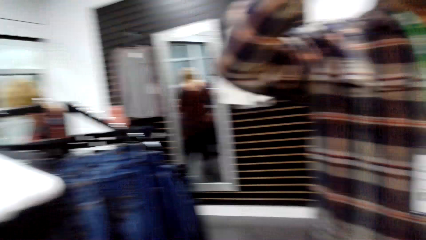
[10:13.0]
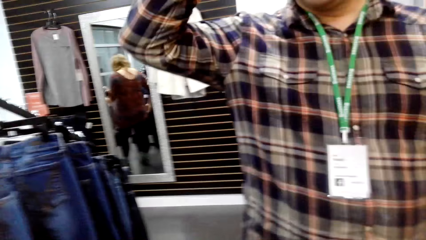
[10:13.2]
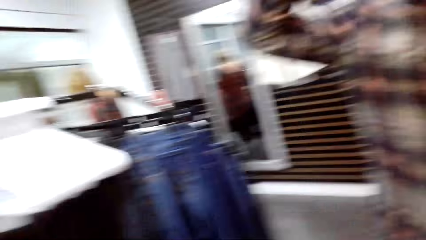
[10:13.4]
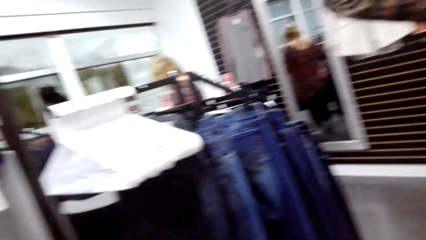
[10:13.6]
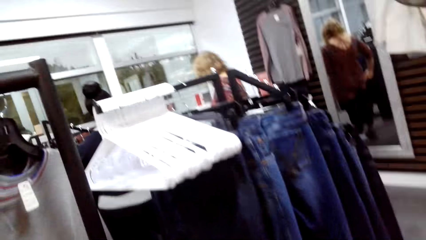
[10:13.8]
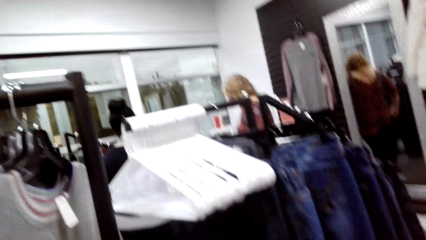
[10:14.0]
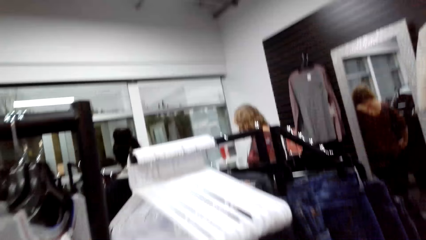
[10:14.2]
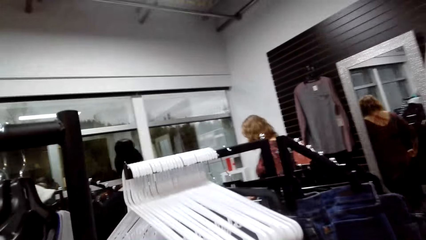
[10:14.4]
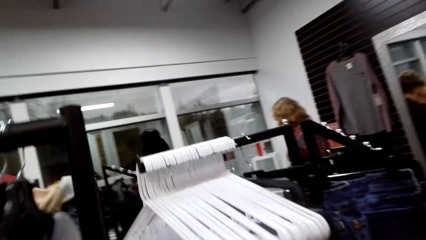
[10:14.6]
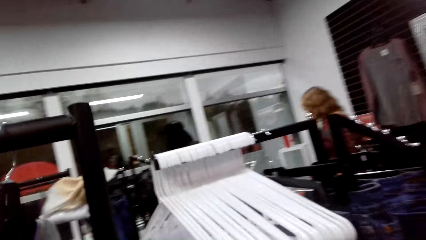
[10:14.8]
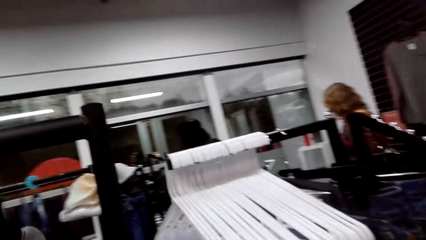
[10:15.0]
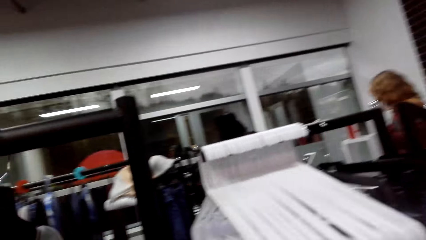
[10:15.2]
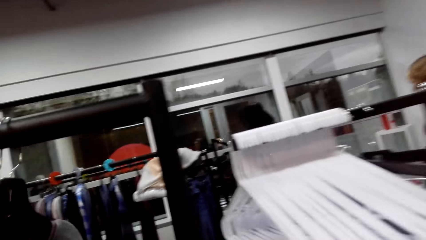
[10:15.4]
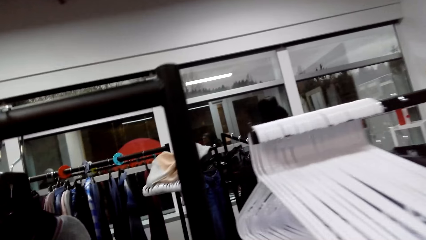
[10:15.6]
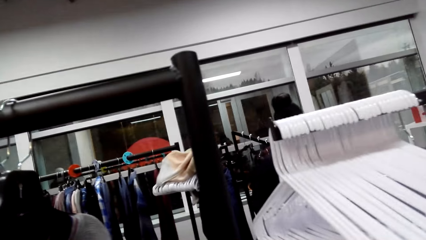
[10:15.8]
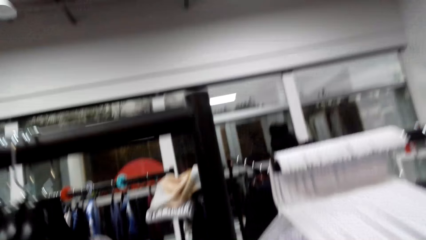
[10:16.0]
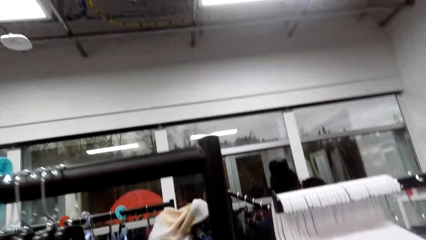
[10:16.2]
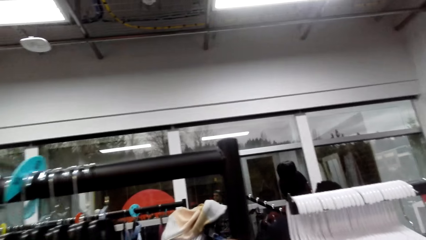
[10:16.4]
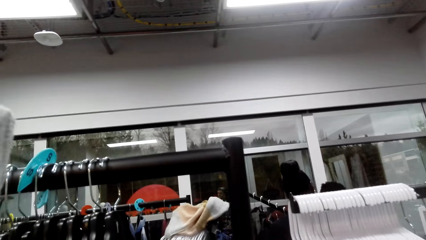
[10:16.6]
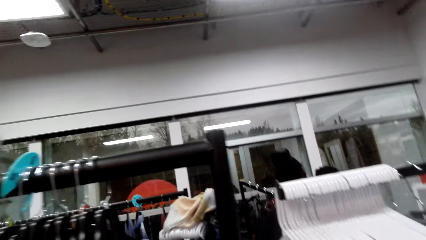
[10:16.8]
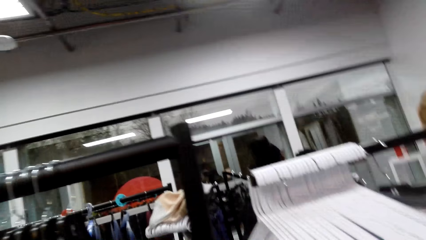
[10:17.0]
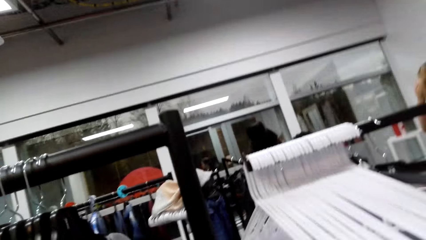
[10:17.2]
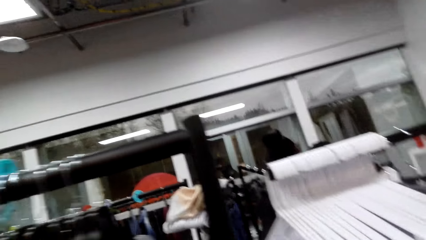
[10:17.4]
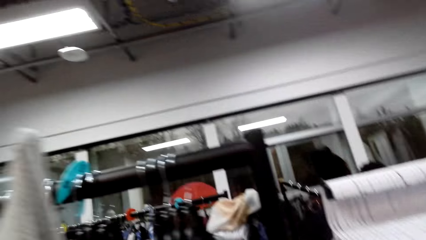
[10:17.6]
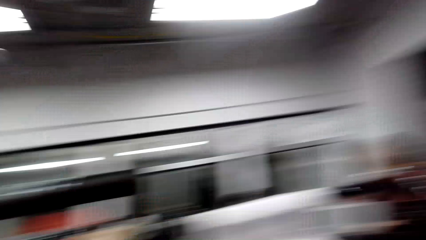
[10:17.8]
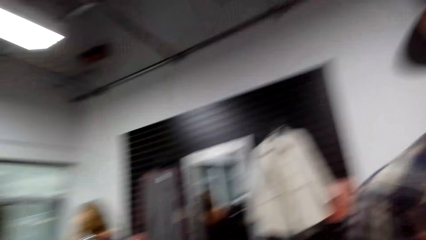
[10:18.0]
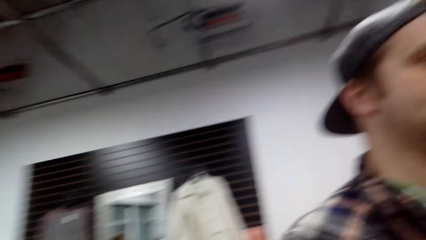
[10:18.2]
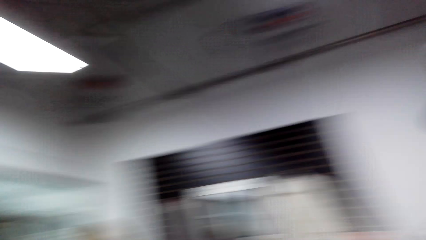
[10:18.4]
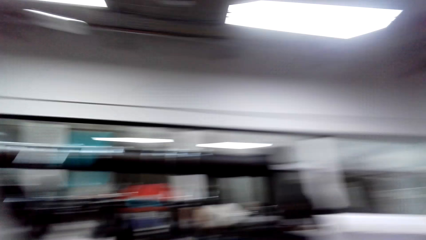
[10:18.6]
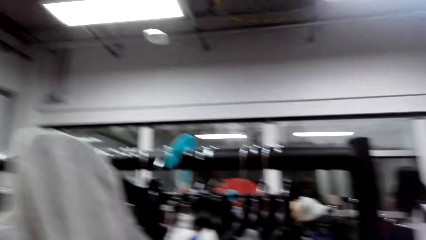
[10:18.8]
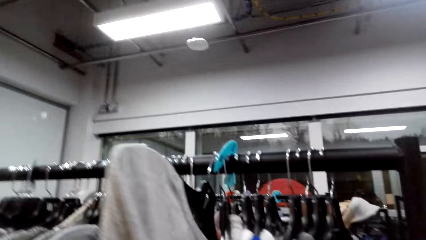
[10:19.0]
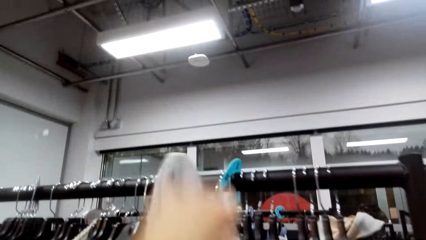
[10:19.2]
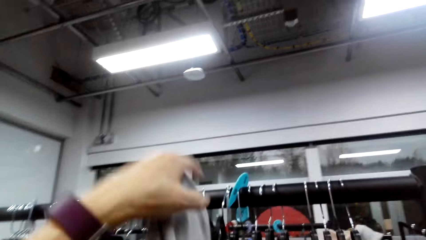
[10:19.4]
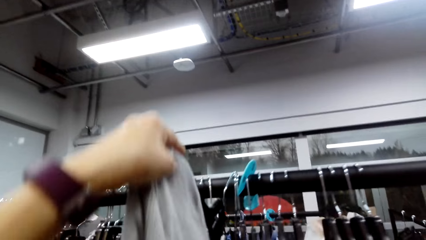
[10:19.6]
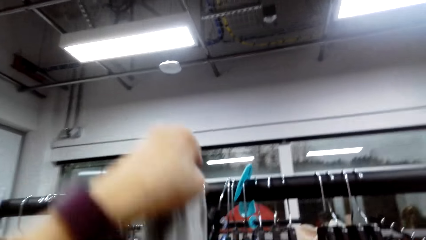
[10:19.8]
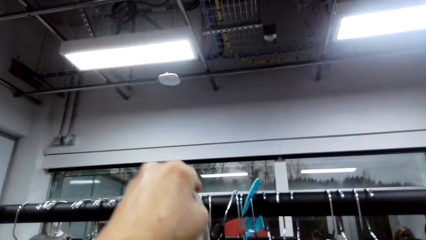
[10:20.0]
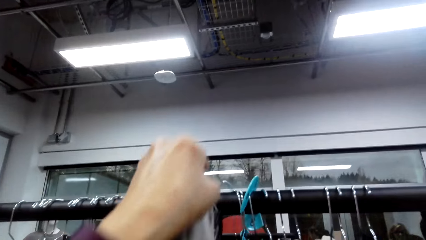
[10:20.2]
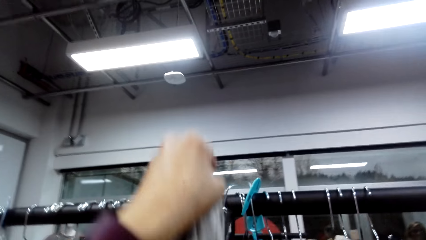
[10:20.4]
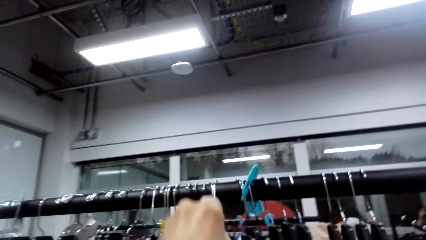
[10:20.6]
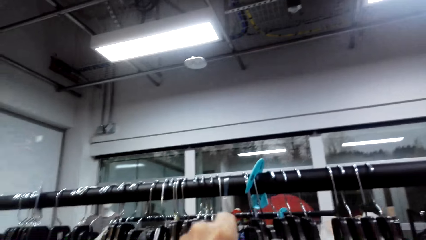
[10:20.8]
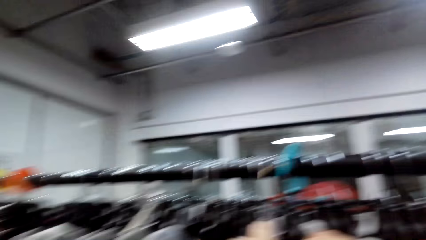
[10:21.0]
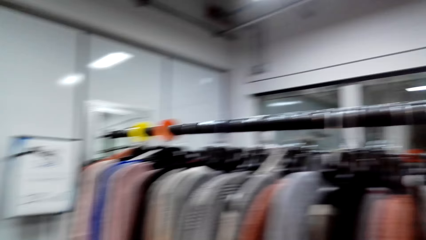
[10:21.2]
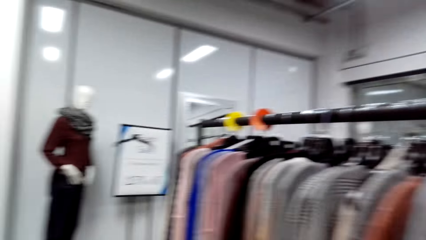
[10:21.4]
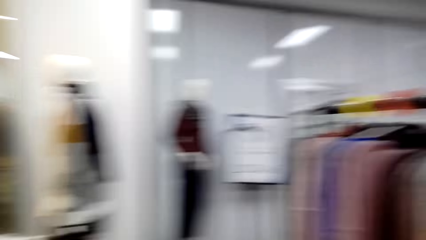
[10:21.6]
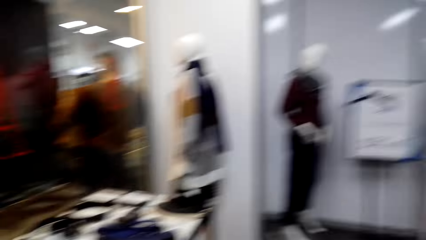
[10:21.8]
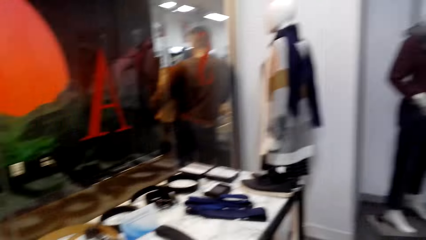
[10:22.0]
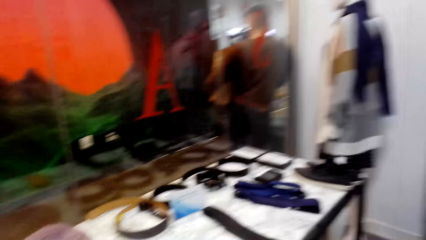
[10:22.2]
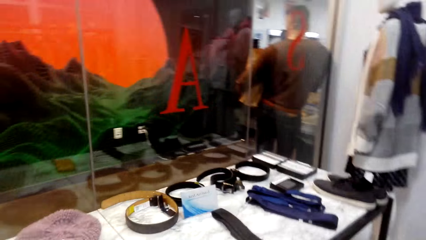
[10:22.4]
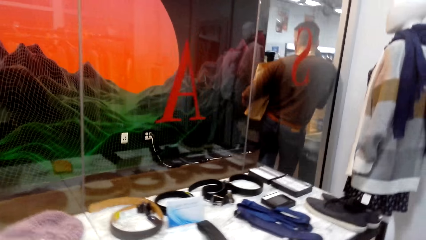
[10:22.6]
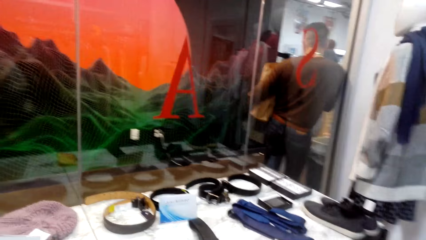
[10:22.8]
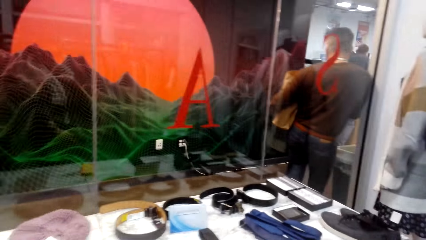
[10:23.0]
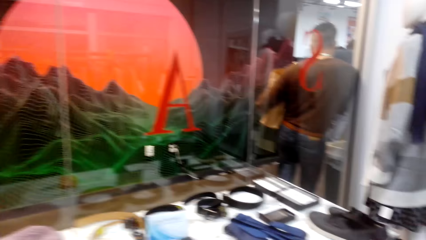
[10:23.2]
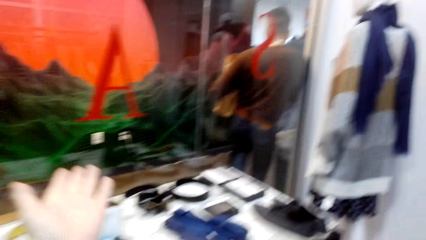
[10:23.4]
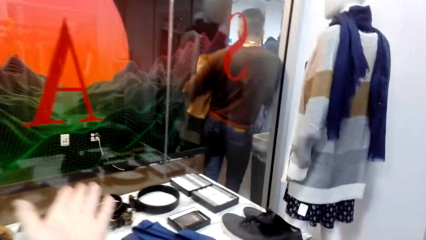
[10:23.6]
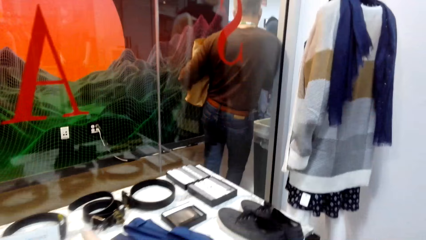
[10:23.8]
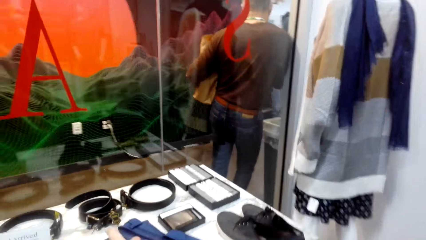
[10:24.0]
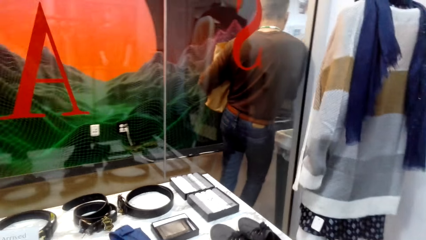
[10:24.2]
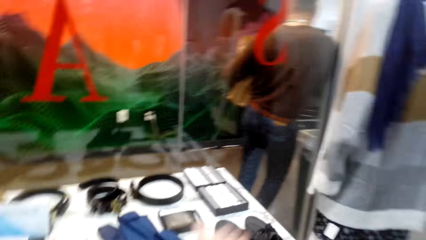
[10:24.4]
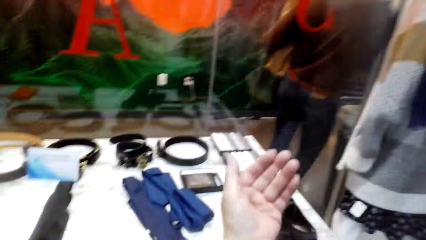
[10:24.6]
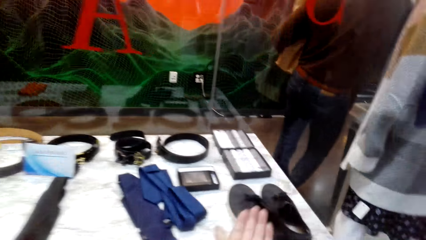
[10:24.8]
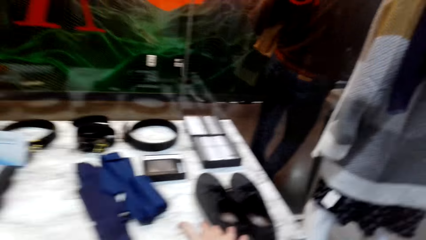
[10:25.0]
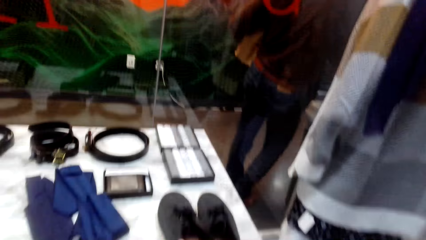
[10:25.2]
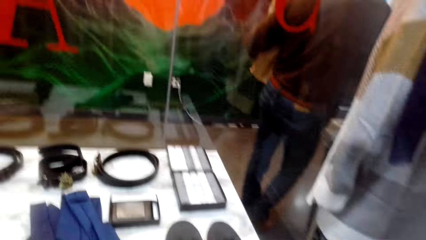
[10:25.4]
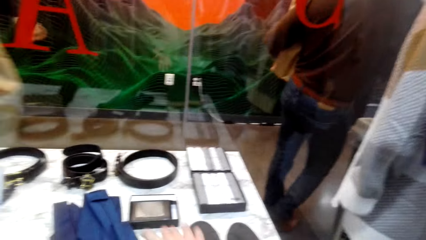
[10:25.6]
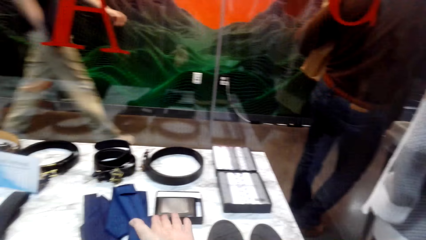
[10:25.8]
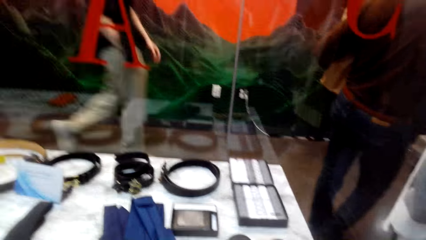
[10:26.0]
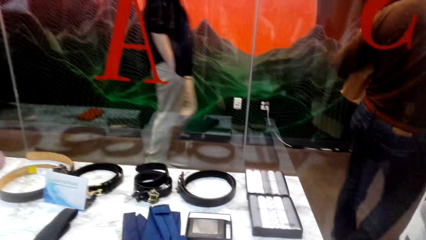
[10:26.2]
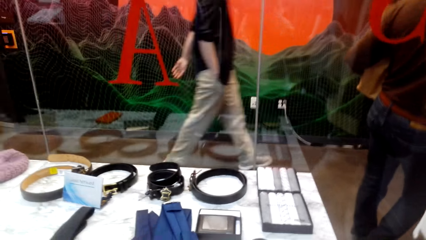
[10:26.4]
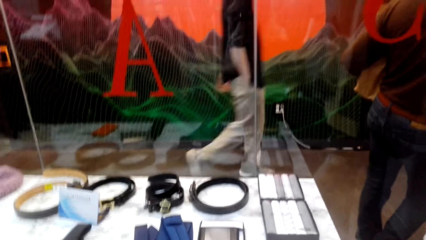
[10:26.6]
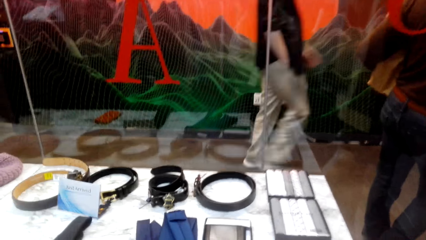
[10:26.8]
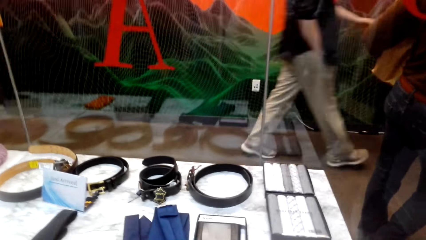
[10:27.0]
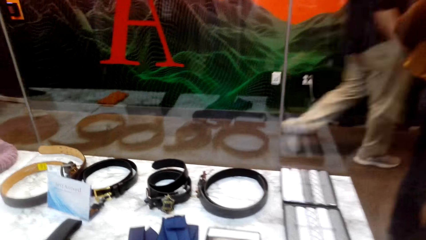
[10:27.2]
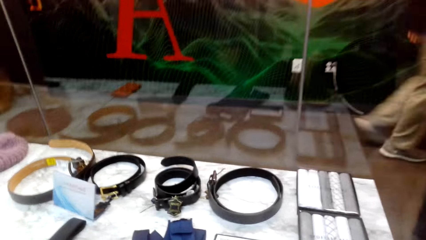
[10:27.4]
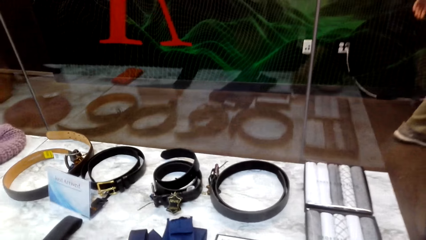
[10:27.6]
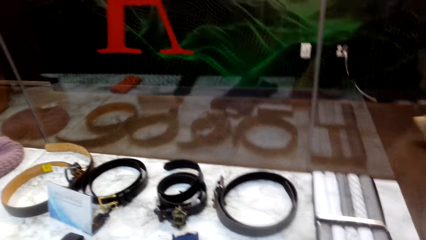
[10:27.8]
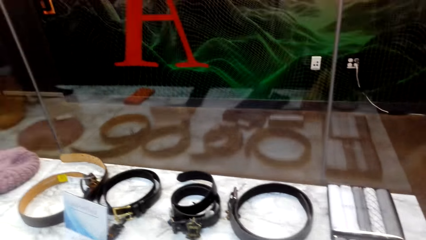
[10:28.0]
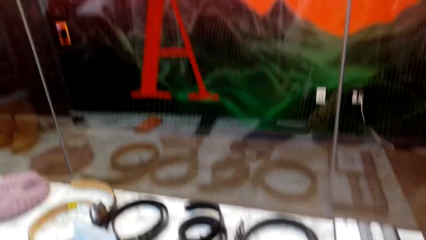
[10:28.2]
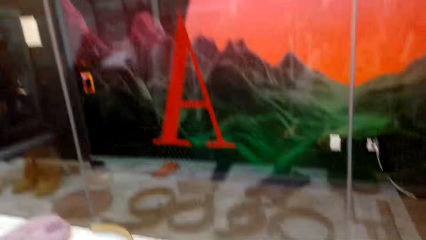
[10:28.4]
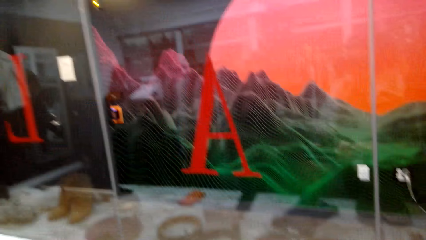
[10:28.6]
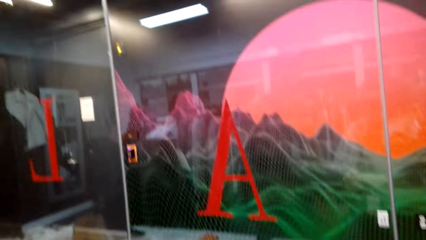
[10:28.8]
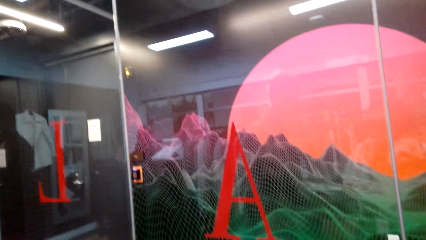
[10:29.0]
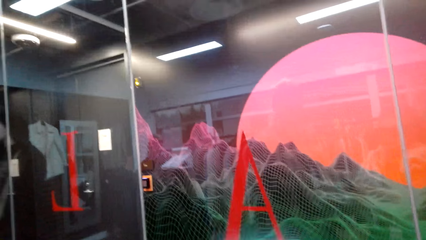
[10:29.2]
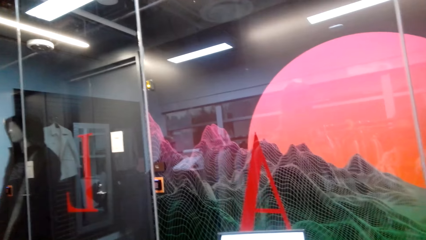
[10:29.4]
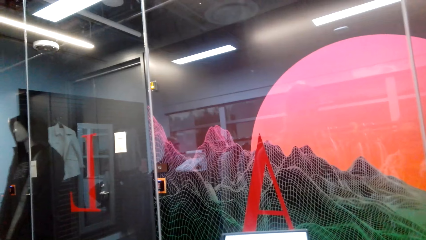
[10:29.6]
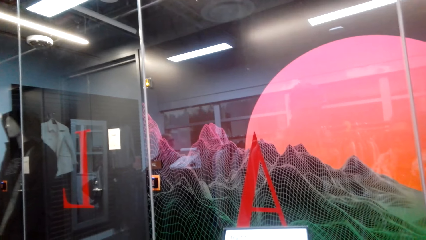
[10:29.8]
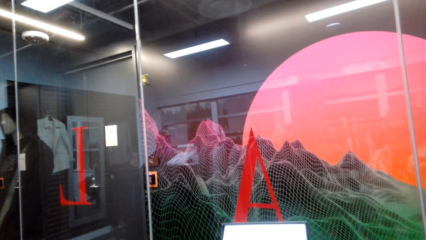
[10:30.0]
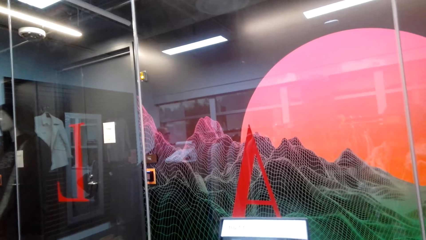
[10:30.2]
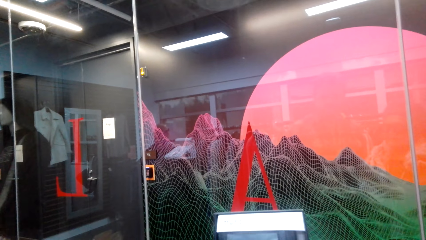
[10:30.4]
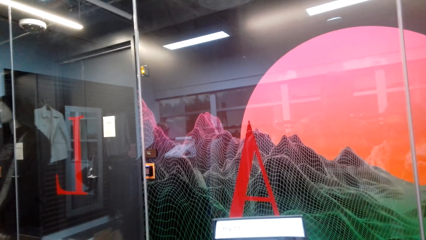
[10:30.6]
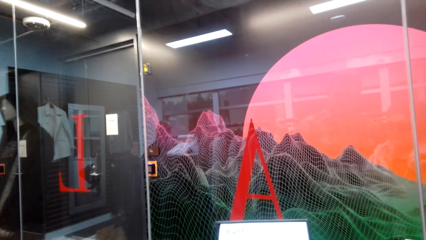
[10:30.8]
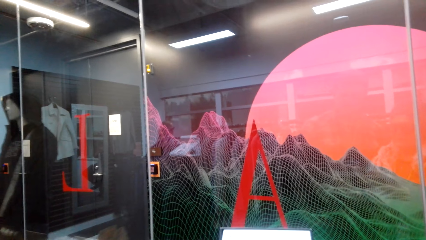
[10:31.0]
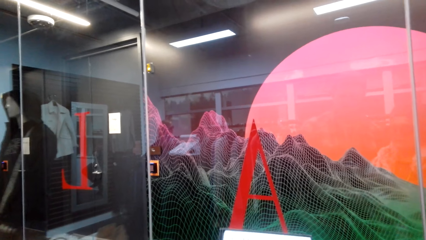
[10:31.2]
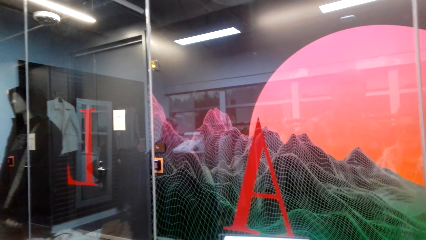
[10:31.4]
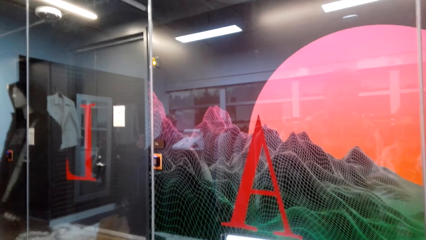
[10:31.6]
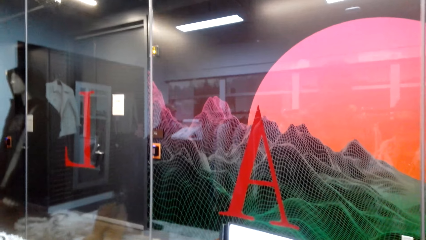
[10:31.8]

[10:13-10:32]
A man lifts his right hand. The camera wearer moves towards the clothes. They turn around the room. They touch a cloth. They hang the cloth. They walk towards the belts section. They pick up a wallet.
